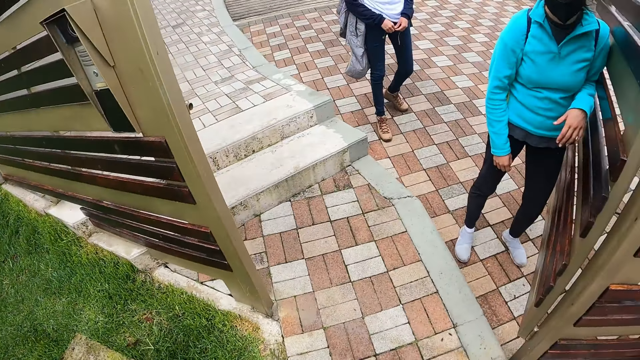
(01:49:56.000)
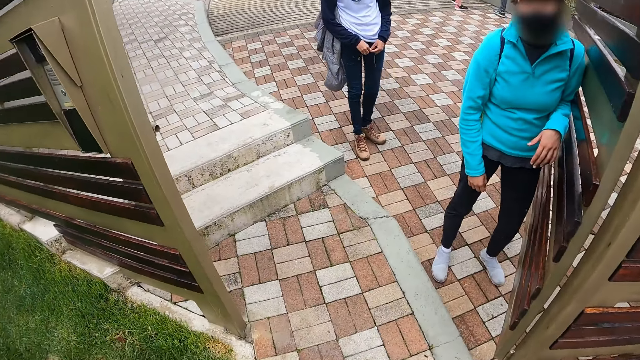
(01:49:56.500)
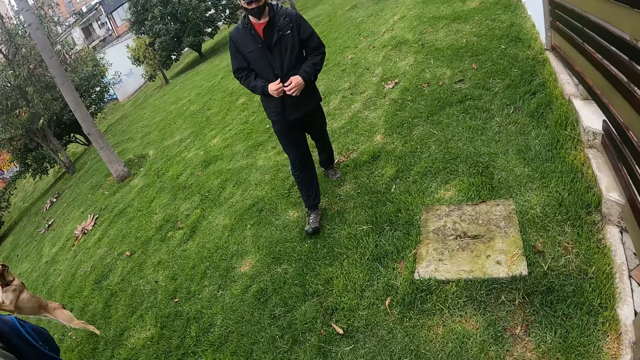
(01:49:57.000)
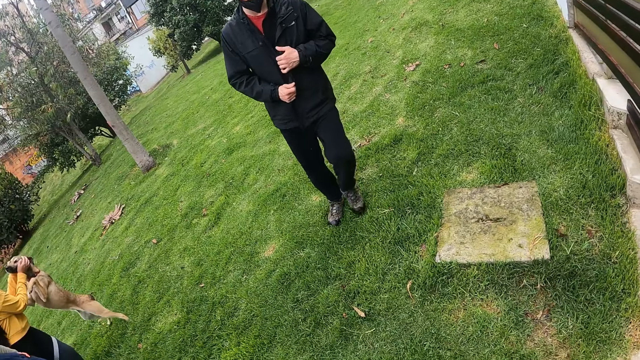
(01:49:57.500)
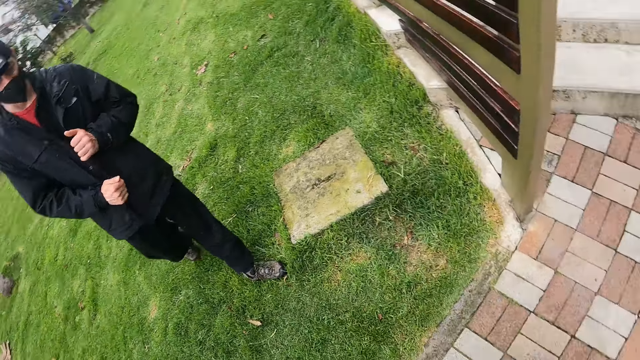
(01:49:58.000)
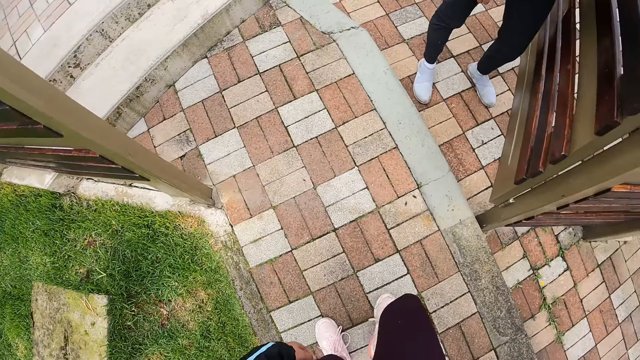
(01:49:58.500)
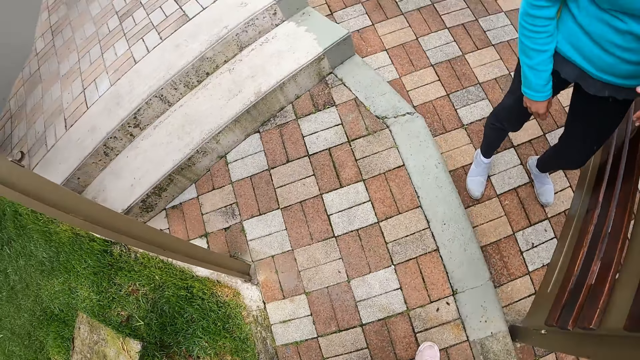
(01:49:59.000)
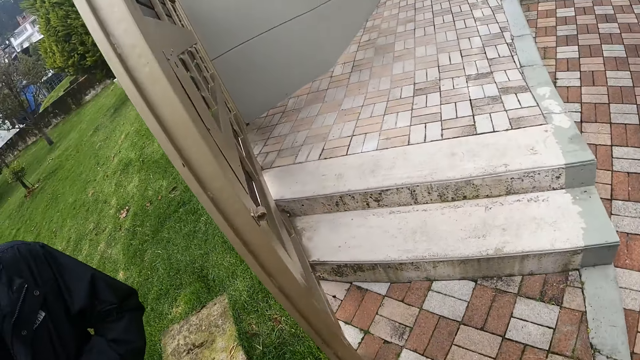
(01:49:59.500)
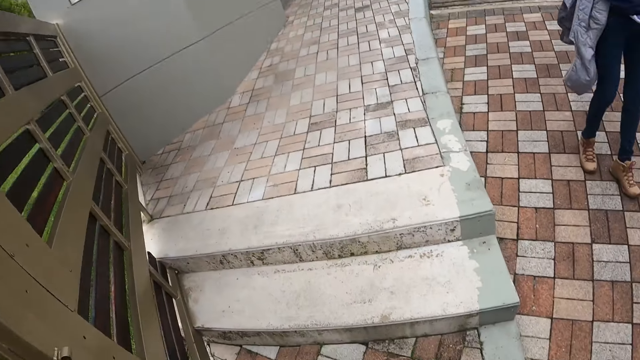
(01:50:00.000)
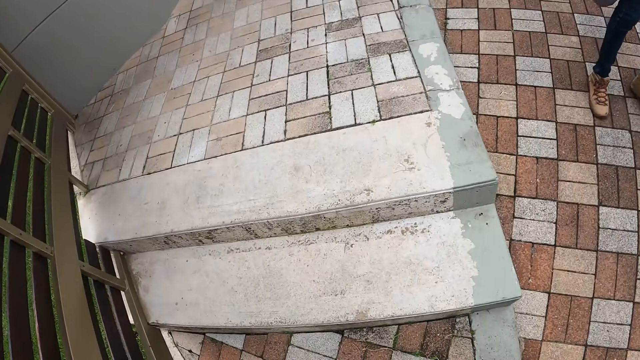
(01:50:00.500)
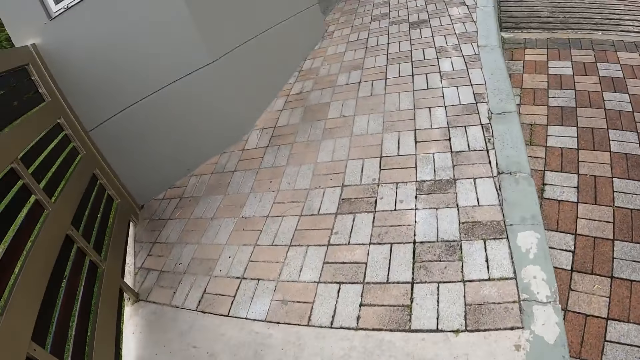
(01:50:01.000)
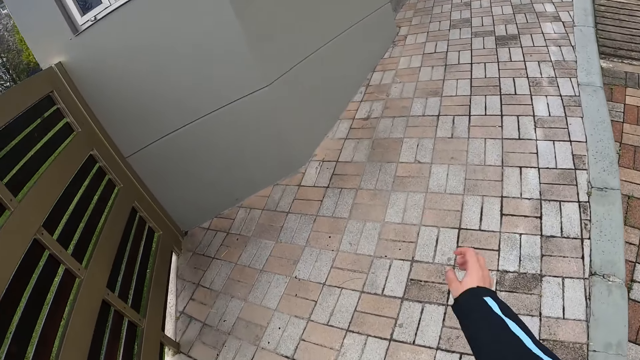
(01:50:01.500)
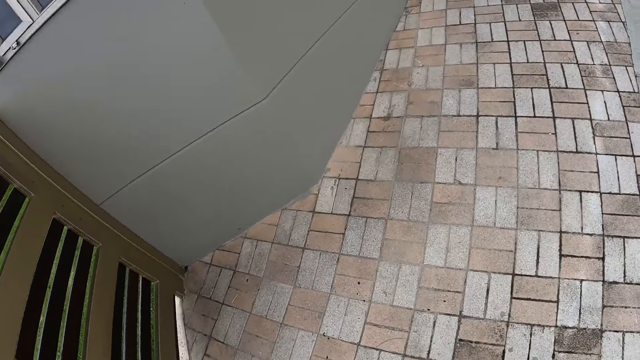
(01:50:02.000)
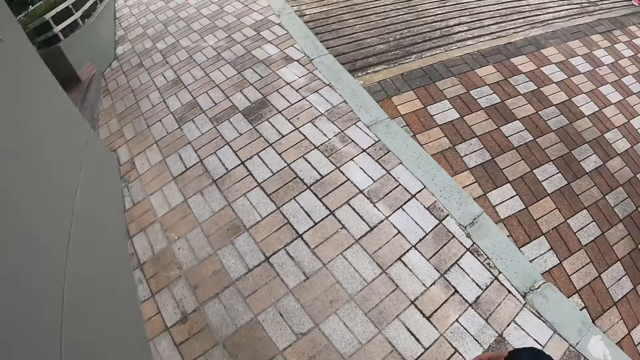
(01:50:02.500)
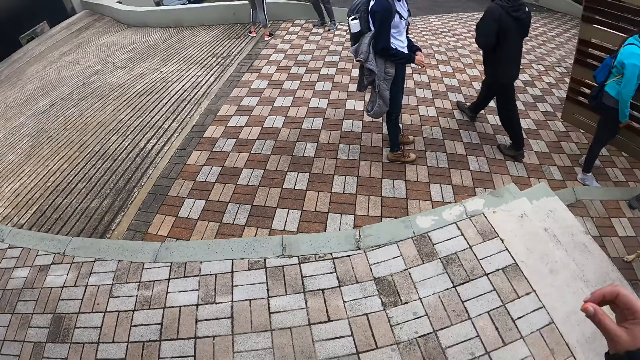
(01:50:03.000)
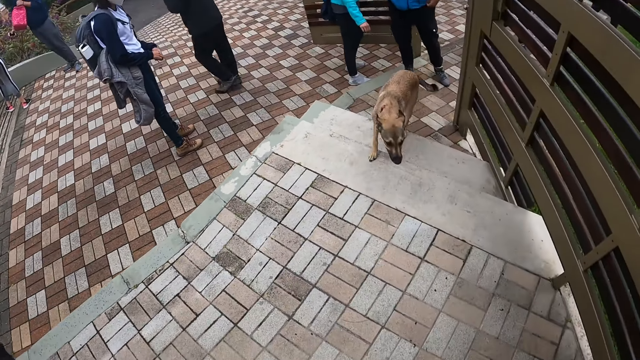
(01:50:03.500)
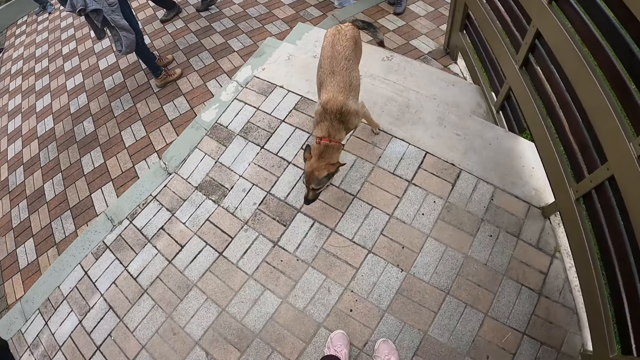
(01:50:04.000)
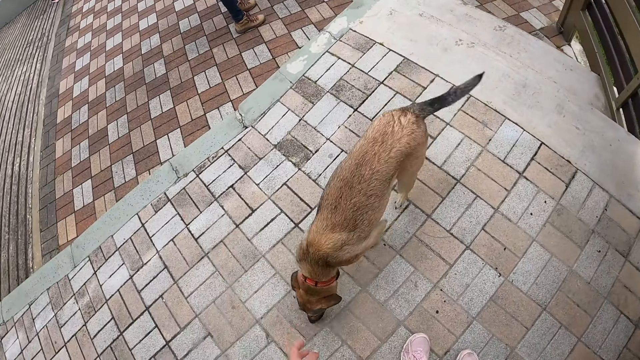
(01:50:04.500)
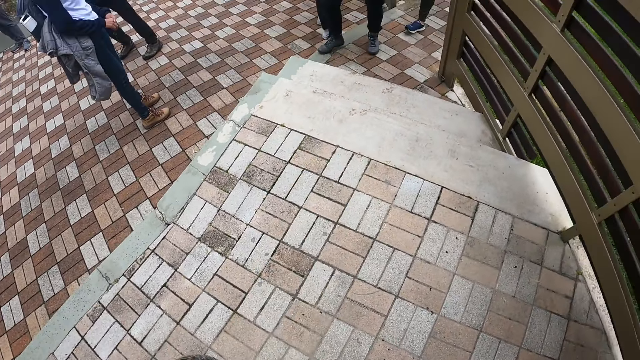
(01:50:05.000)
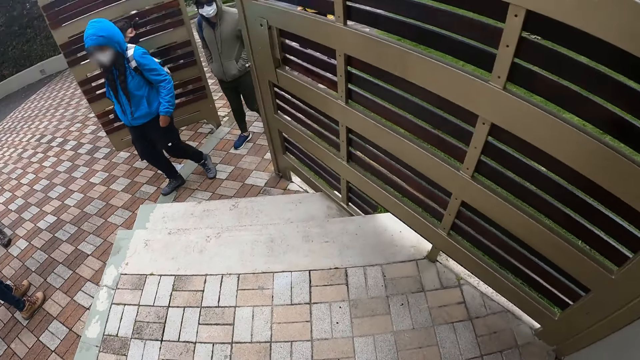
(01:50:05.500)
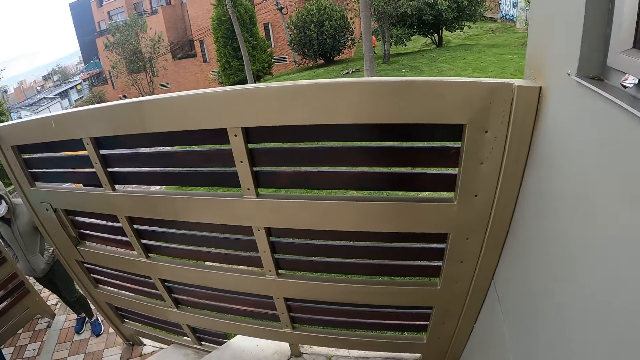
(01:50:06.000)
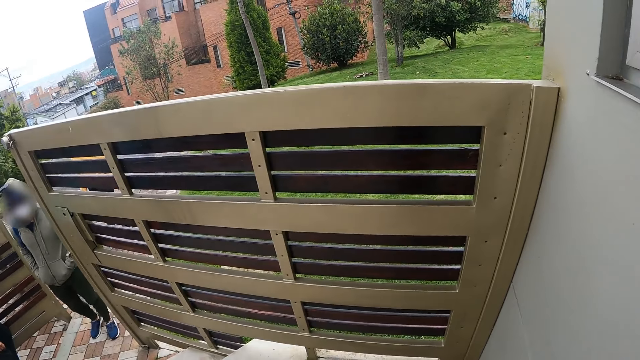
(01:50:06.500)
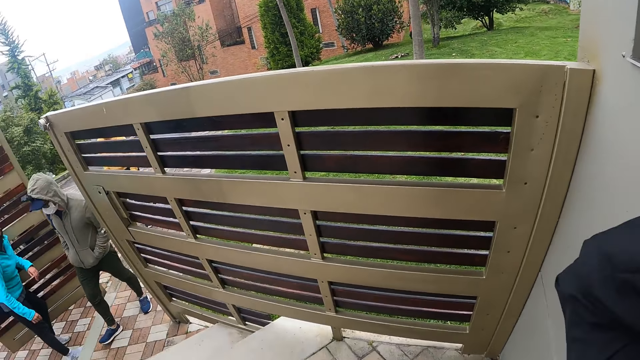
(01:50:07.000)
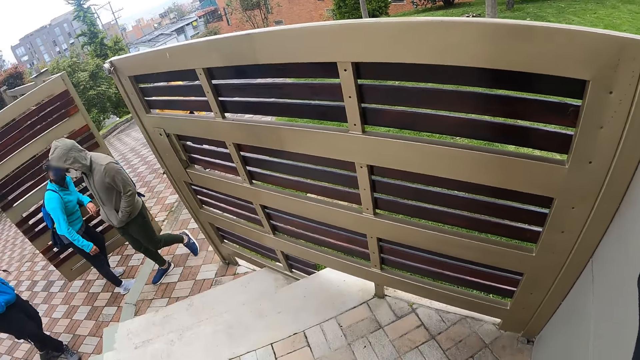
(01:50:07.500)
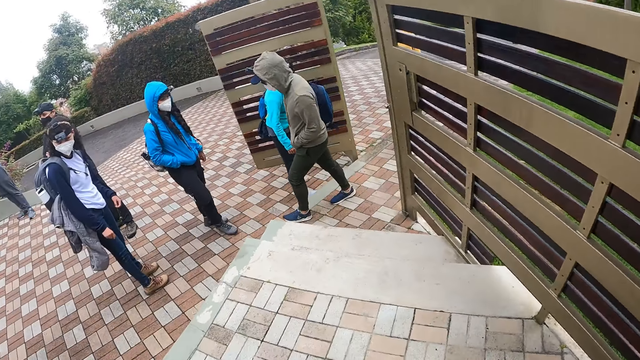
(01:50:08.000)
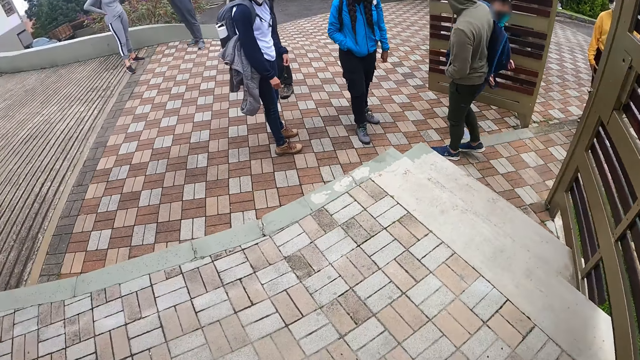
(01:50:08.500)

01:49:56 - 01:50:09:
The camera wearer looks around the compound.

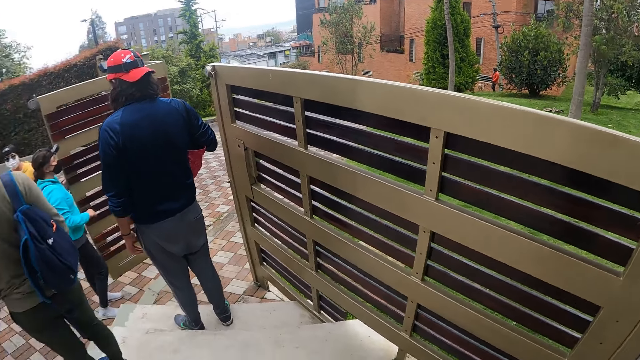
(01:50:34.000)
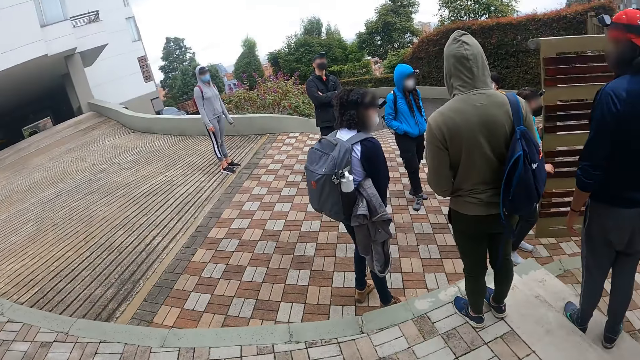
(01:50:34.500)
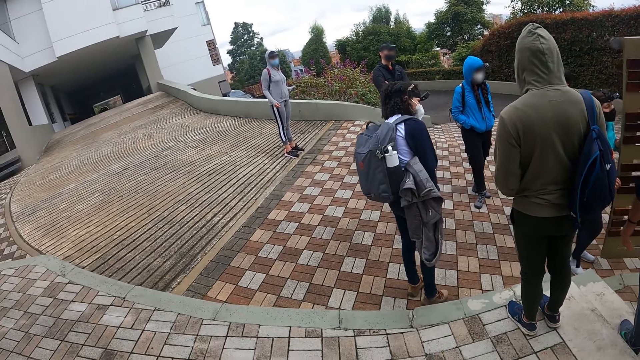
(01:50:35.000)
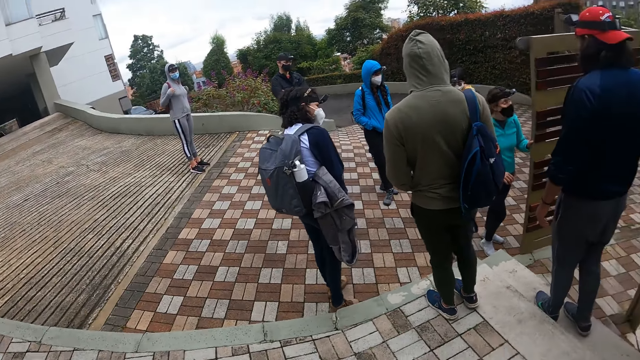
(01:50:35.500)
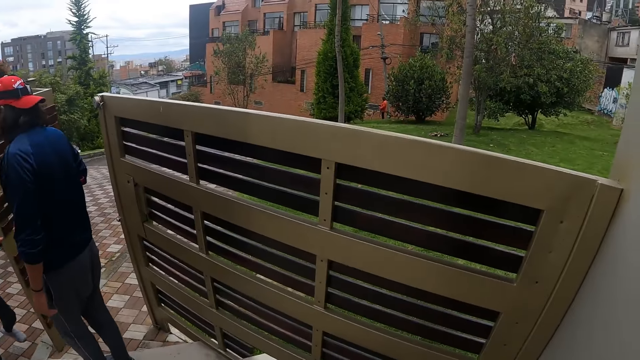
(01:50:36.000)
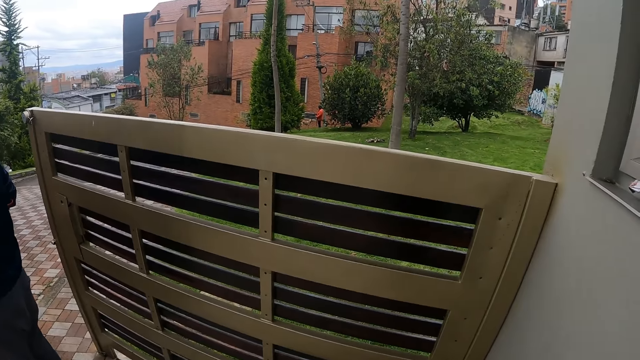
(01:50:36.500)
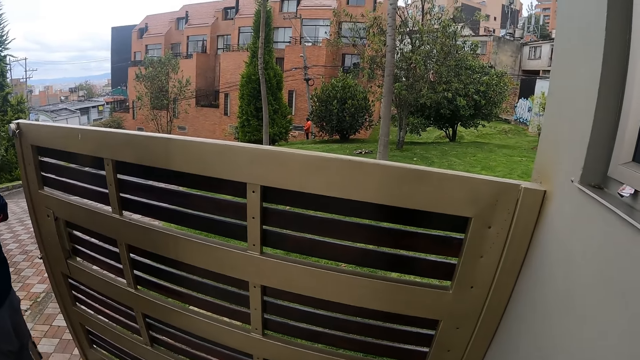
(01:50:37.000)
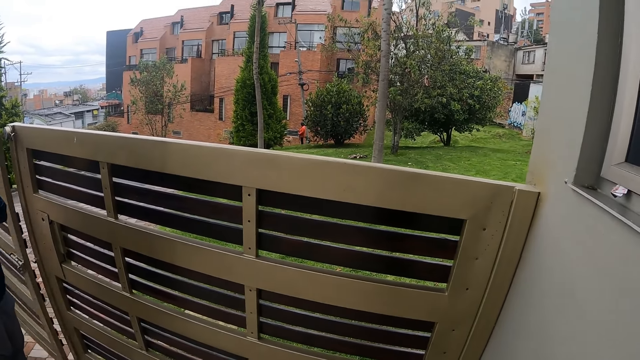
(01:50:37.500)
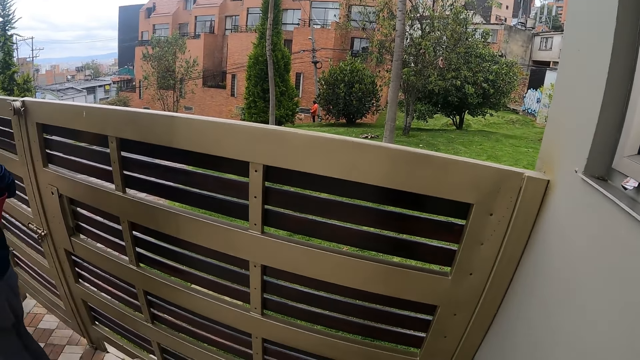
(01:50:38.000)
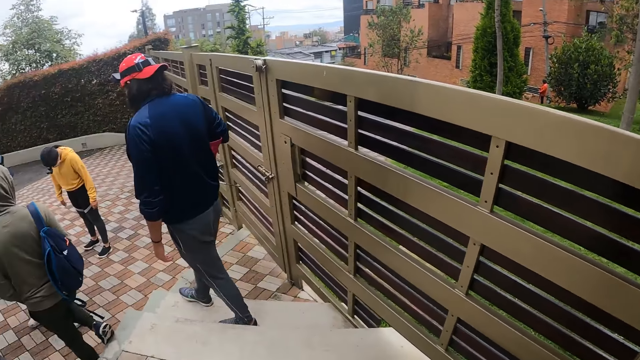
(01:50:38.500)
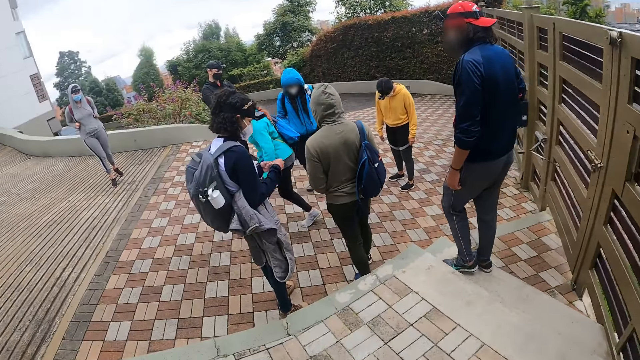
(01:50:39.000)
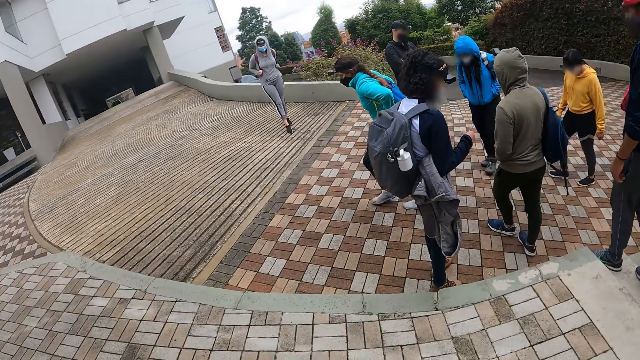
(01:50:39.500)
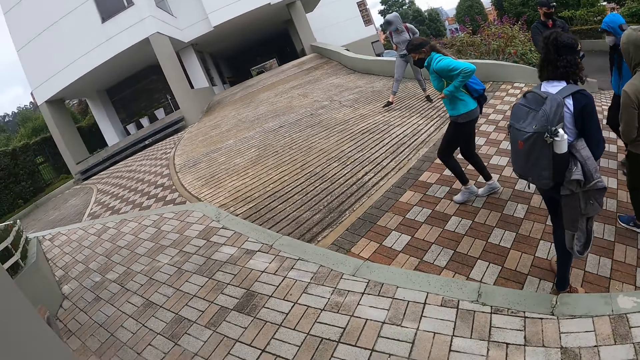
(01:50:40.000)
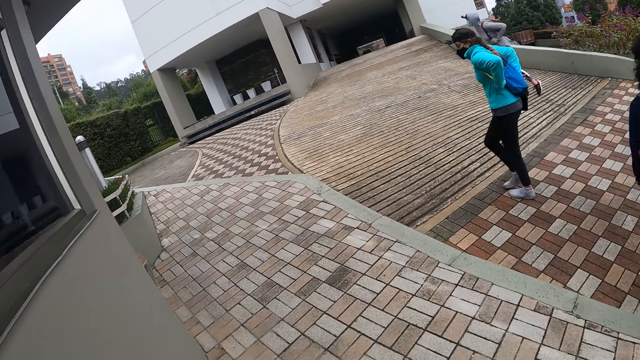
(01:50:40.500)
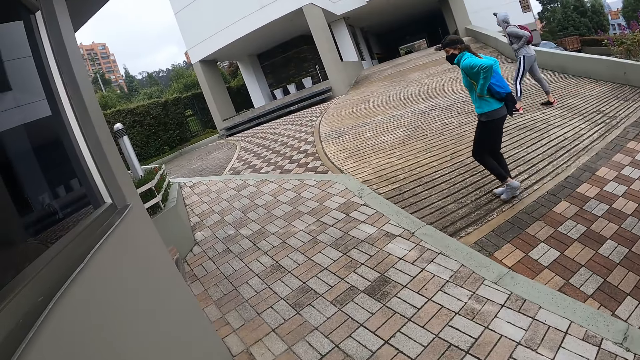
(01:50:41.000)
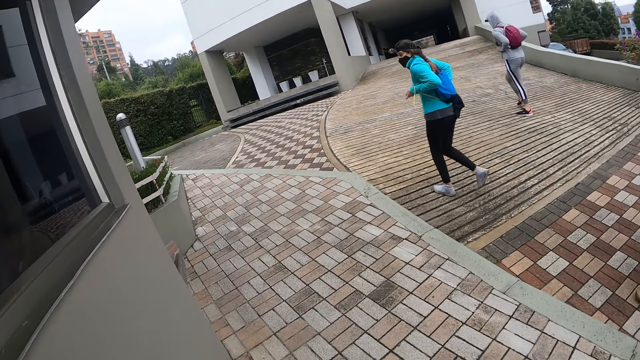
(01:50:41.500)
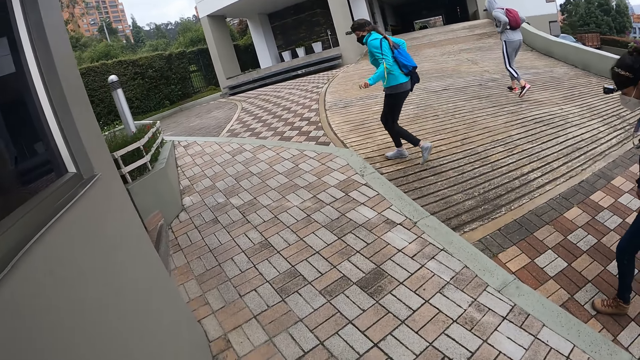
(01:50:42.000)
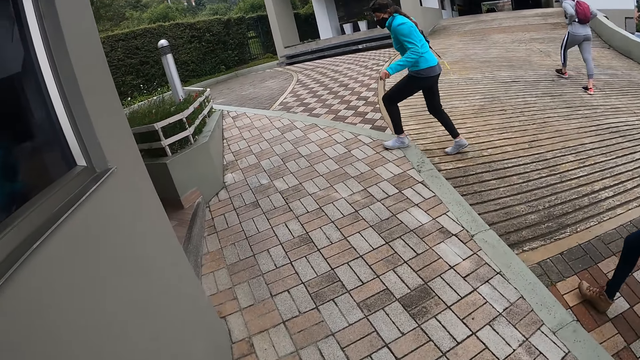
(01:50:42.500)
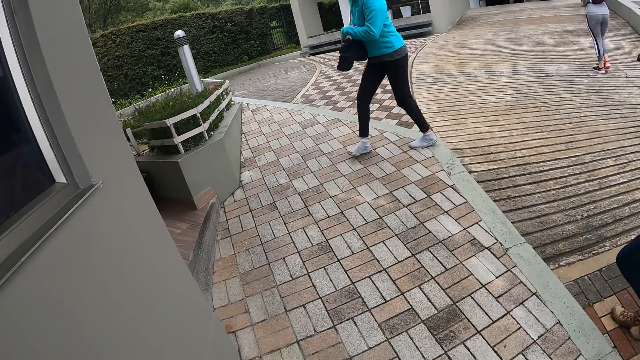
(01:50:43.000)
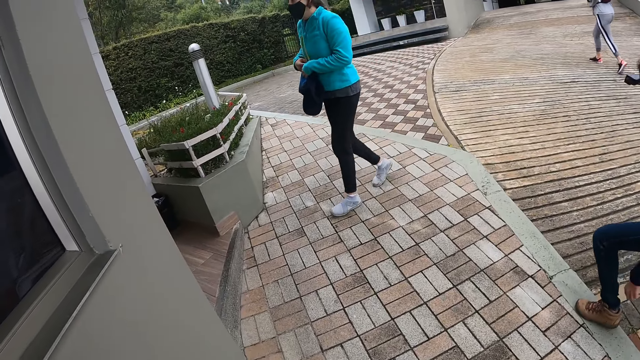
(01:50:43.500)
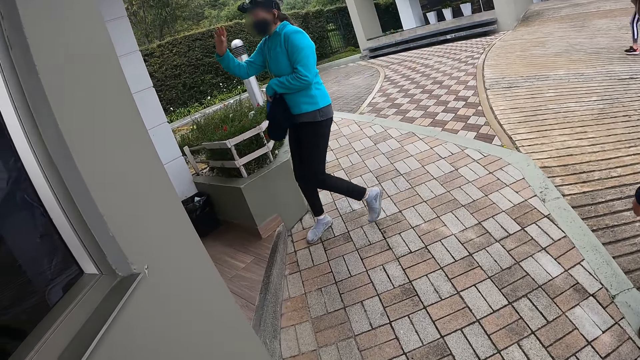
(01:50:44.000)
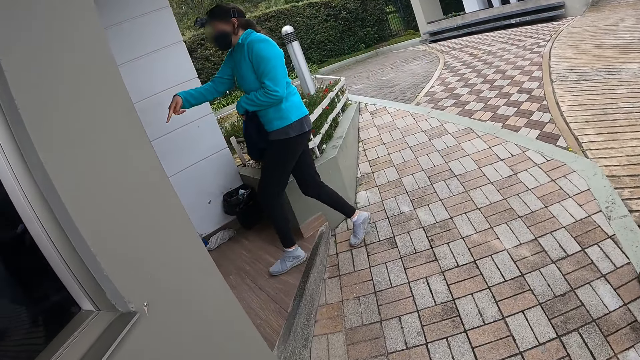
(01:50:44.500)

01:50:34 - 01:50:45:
The woman closes a gate with her left hand.
